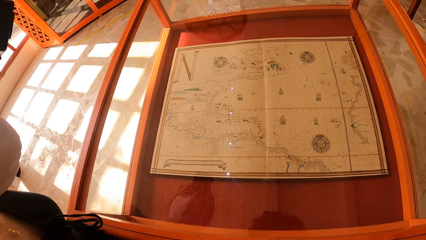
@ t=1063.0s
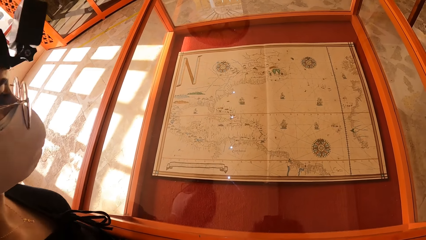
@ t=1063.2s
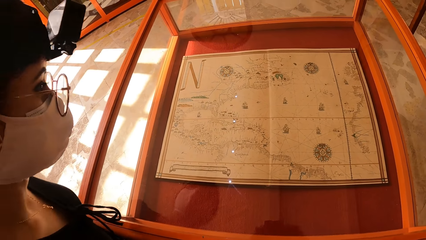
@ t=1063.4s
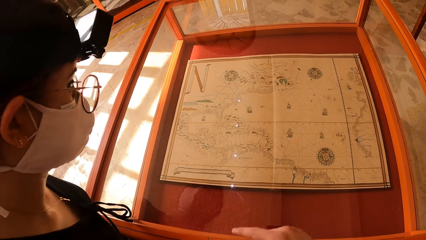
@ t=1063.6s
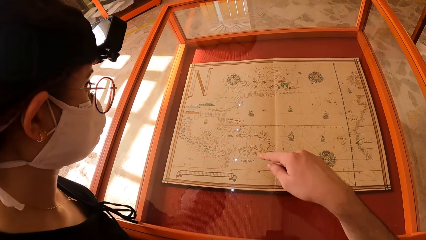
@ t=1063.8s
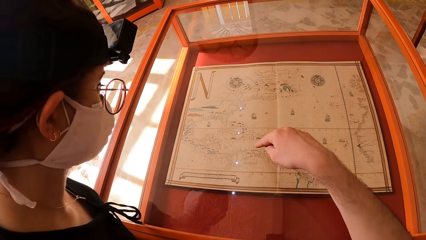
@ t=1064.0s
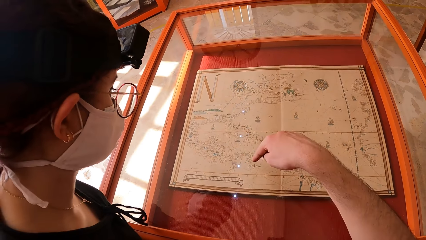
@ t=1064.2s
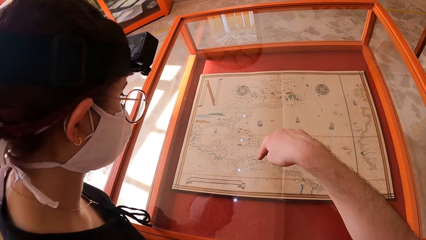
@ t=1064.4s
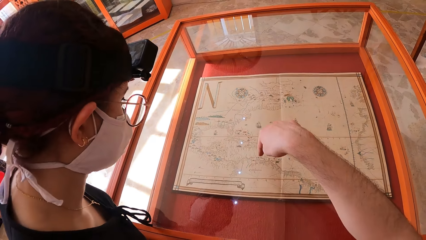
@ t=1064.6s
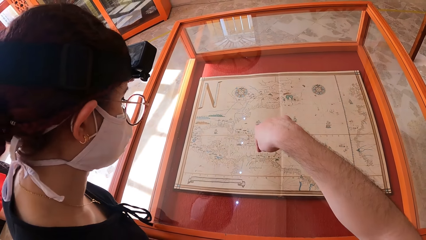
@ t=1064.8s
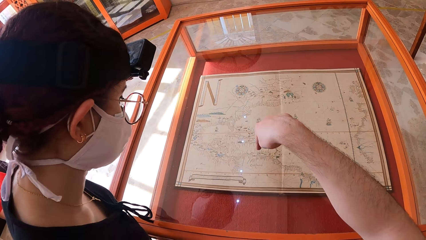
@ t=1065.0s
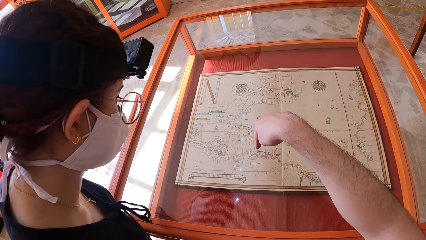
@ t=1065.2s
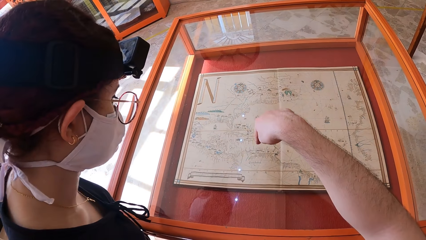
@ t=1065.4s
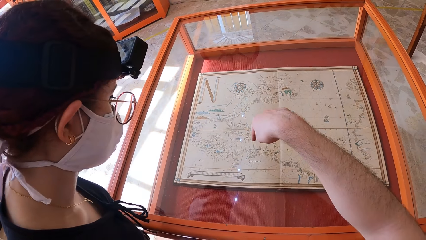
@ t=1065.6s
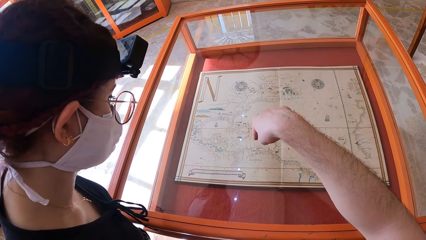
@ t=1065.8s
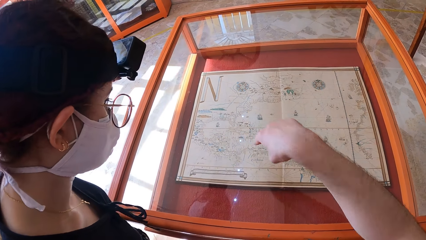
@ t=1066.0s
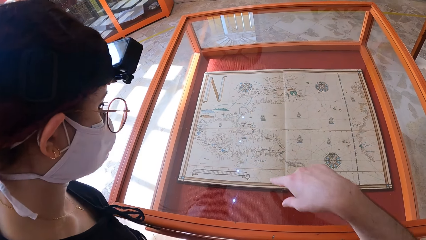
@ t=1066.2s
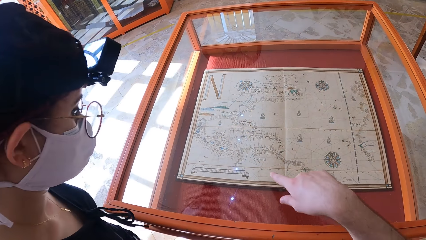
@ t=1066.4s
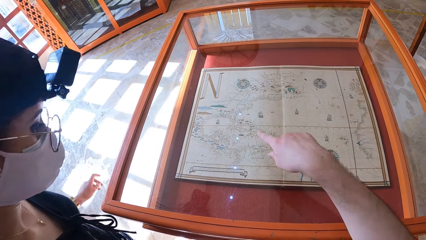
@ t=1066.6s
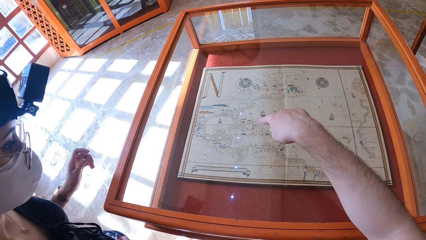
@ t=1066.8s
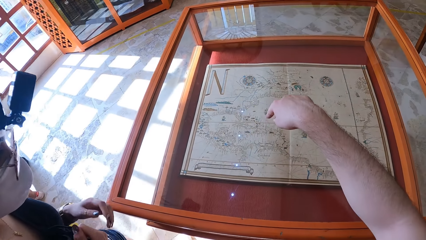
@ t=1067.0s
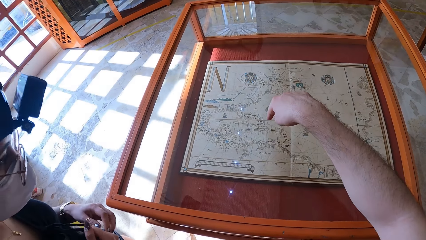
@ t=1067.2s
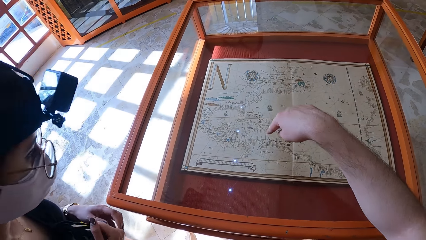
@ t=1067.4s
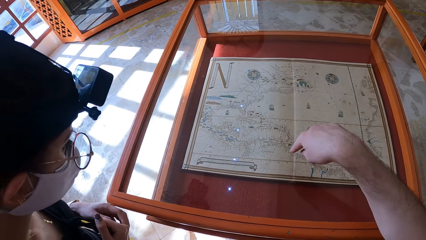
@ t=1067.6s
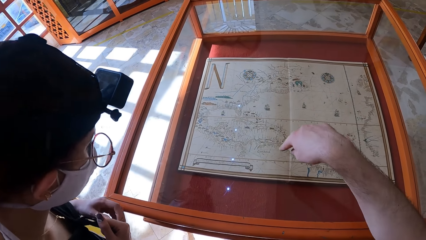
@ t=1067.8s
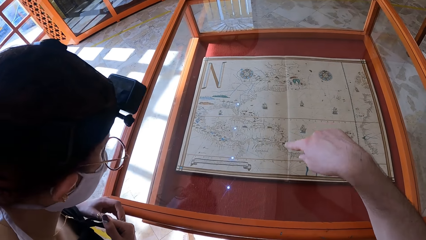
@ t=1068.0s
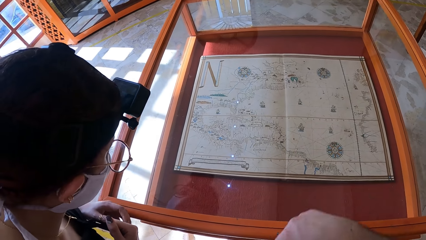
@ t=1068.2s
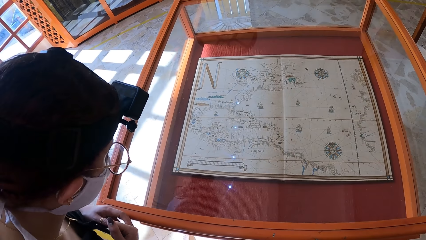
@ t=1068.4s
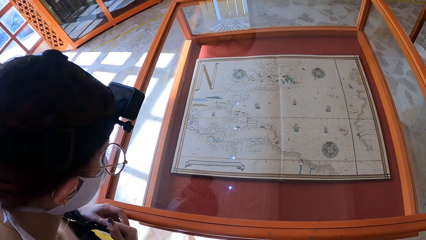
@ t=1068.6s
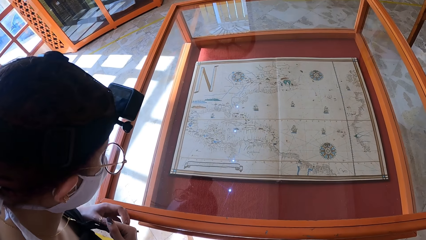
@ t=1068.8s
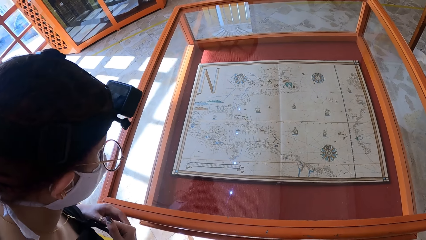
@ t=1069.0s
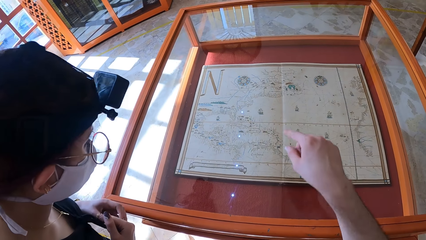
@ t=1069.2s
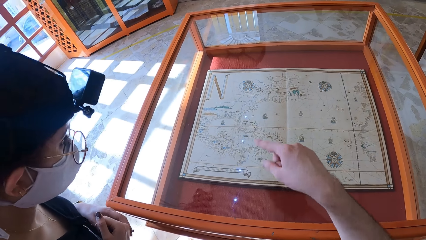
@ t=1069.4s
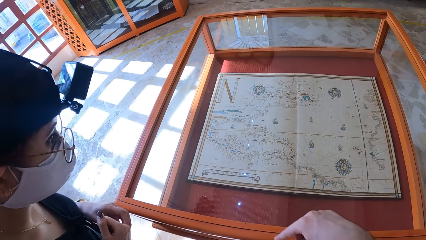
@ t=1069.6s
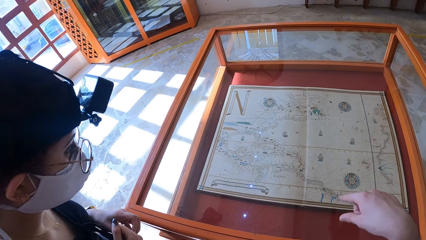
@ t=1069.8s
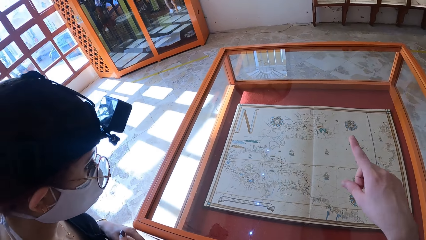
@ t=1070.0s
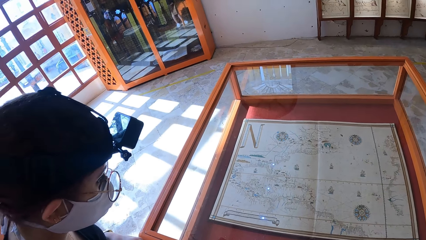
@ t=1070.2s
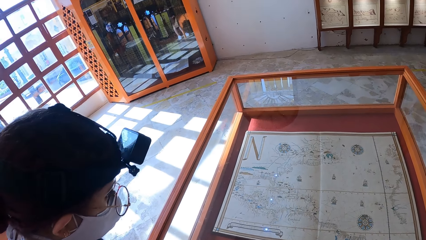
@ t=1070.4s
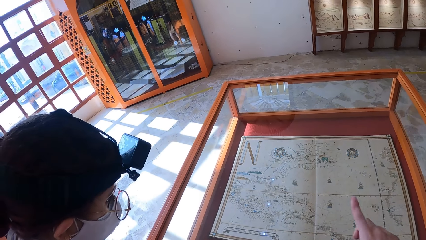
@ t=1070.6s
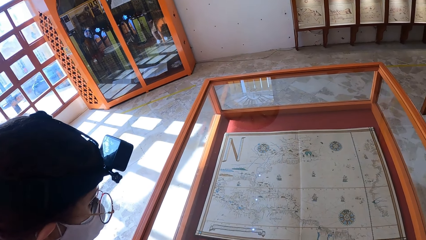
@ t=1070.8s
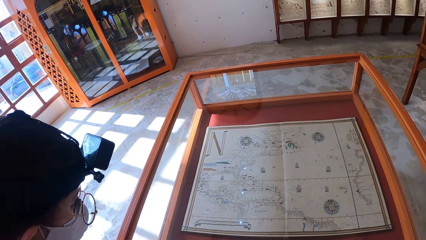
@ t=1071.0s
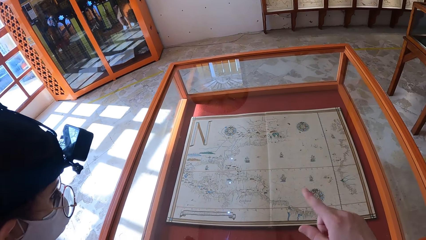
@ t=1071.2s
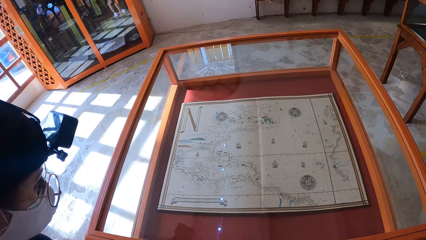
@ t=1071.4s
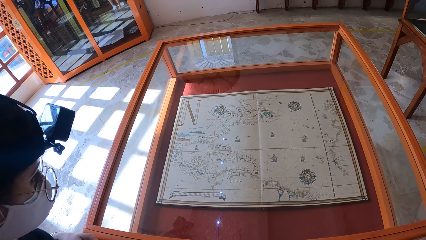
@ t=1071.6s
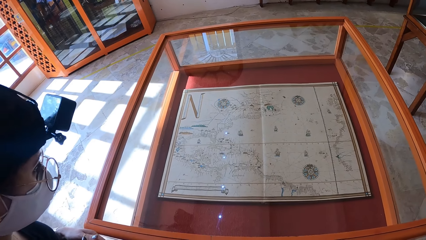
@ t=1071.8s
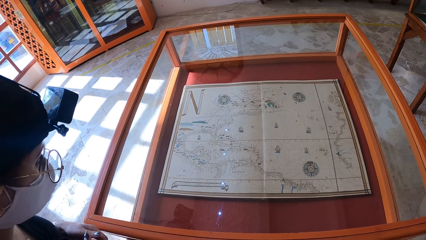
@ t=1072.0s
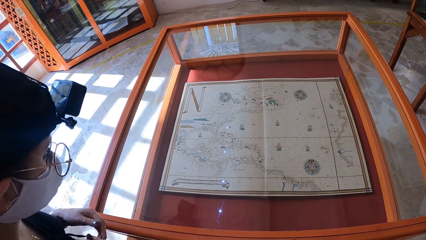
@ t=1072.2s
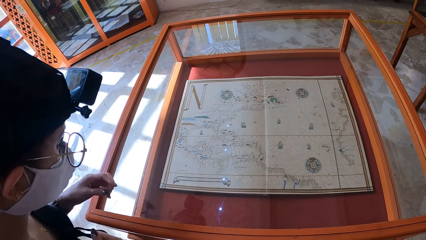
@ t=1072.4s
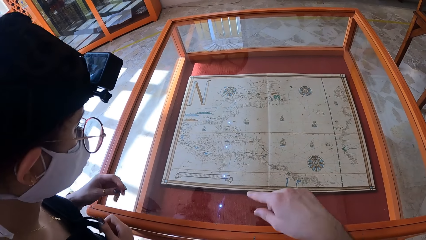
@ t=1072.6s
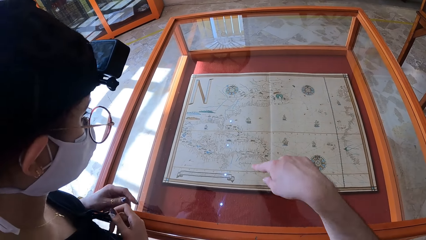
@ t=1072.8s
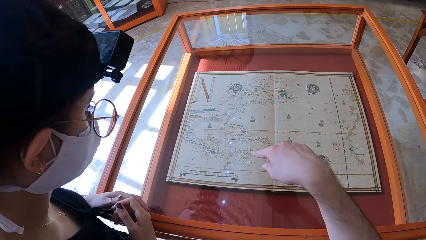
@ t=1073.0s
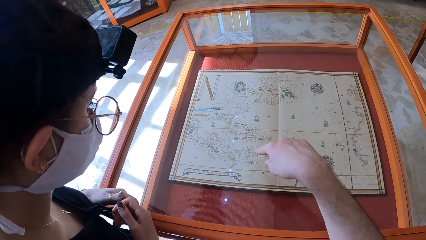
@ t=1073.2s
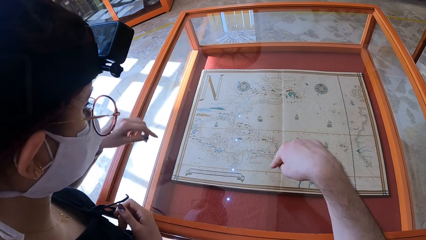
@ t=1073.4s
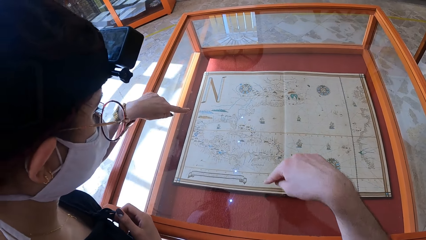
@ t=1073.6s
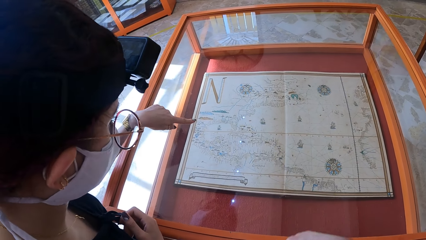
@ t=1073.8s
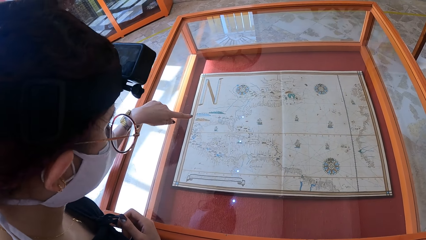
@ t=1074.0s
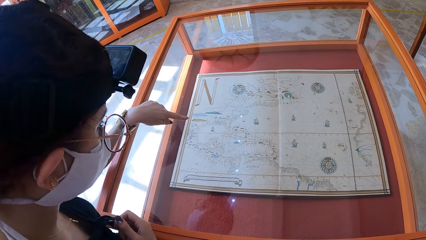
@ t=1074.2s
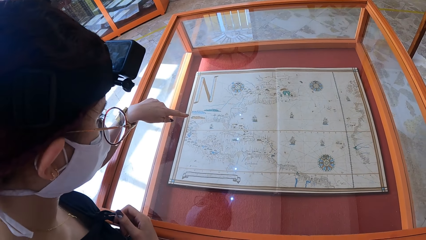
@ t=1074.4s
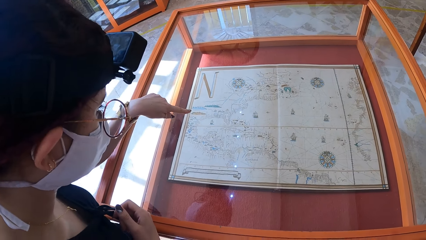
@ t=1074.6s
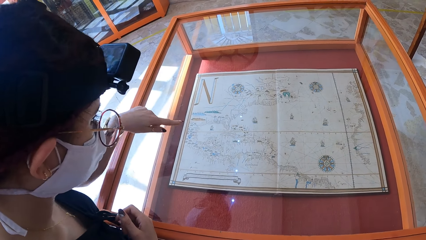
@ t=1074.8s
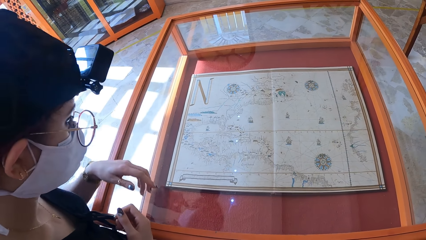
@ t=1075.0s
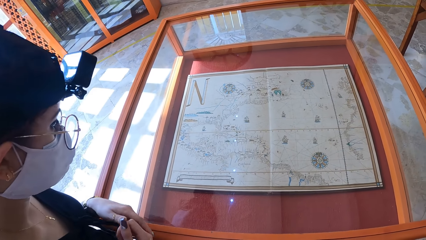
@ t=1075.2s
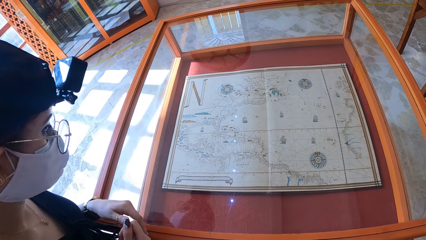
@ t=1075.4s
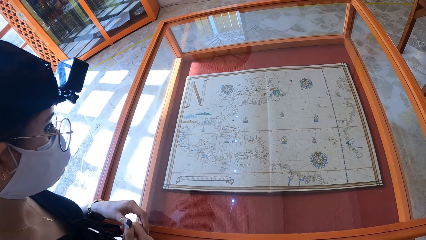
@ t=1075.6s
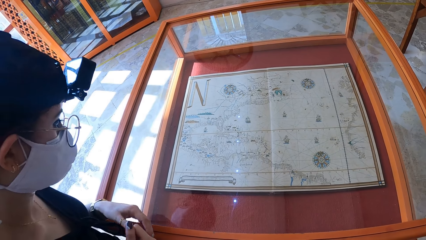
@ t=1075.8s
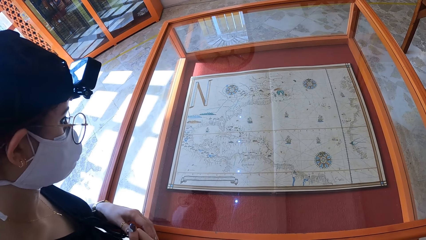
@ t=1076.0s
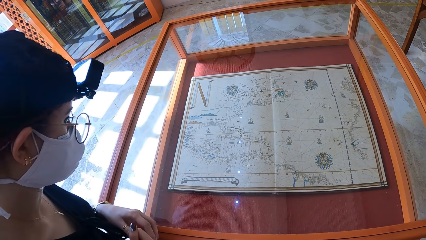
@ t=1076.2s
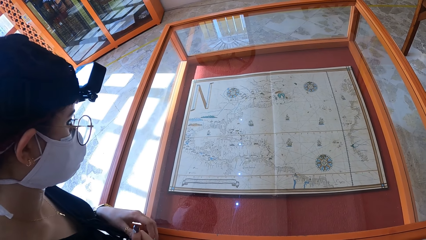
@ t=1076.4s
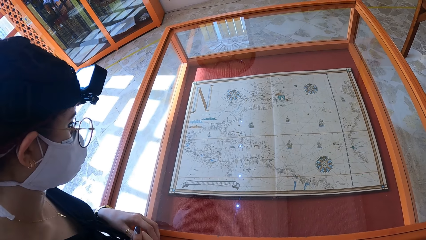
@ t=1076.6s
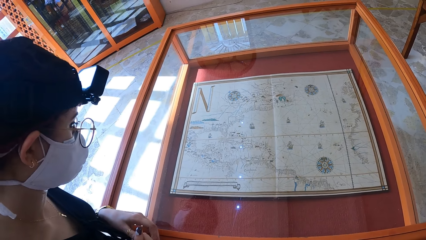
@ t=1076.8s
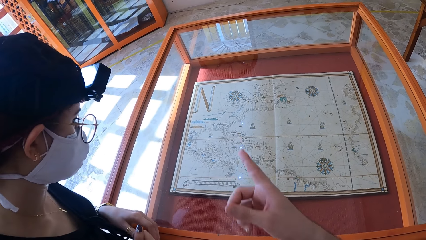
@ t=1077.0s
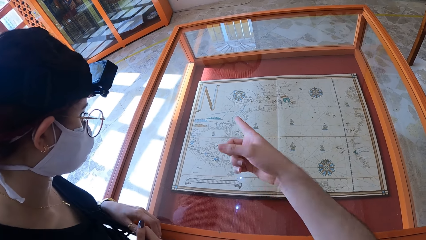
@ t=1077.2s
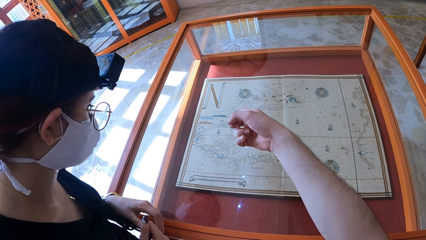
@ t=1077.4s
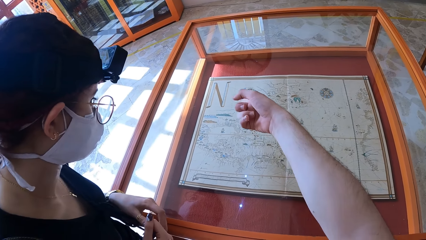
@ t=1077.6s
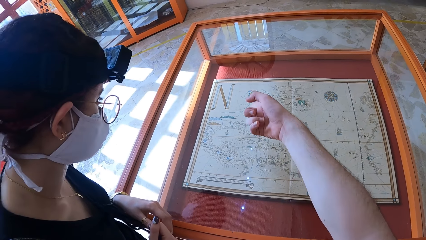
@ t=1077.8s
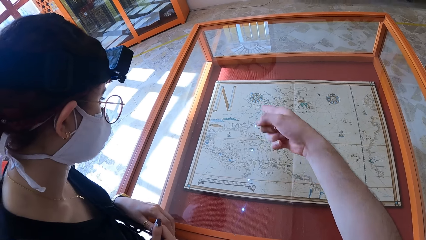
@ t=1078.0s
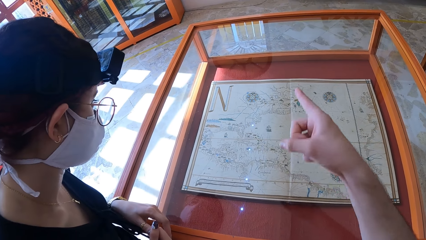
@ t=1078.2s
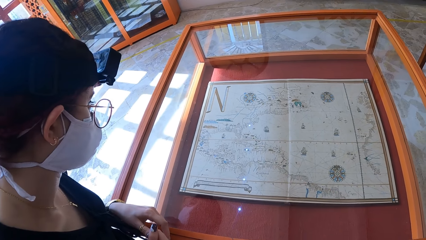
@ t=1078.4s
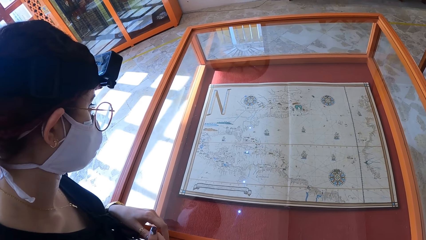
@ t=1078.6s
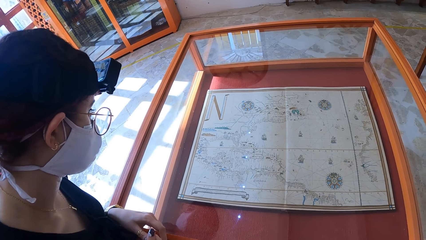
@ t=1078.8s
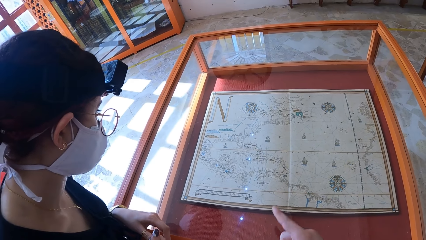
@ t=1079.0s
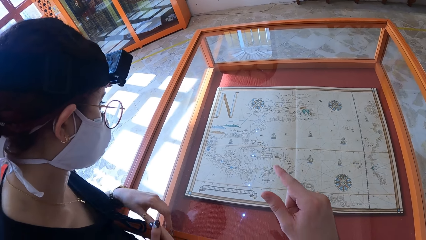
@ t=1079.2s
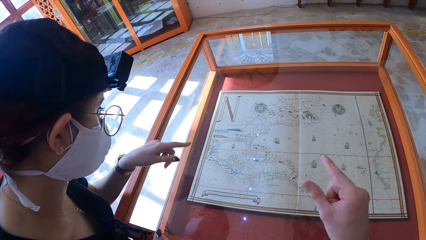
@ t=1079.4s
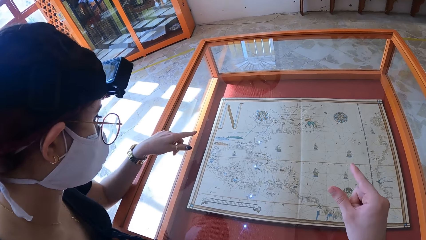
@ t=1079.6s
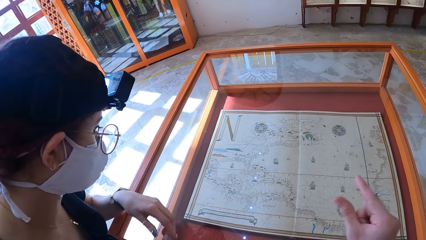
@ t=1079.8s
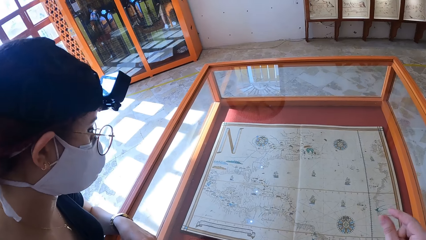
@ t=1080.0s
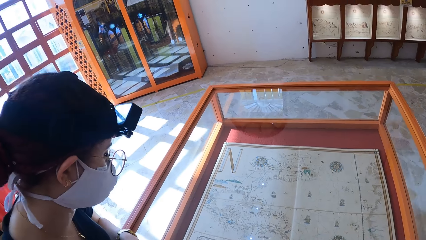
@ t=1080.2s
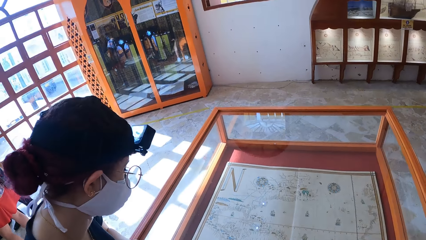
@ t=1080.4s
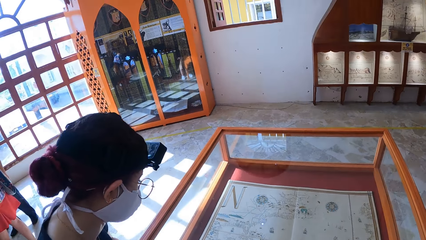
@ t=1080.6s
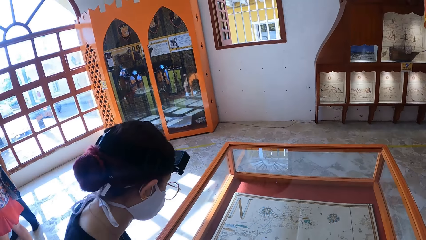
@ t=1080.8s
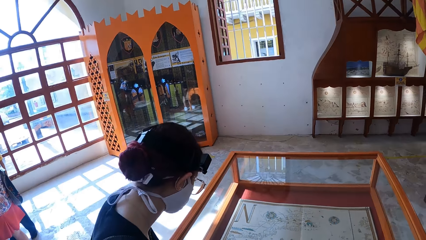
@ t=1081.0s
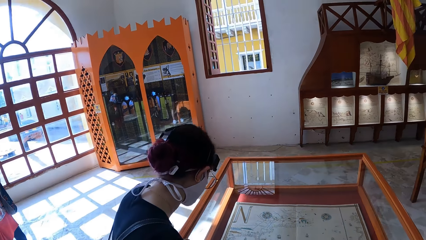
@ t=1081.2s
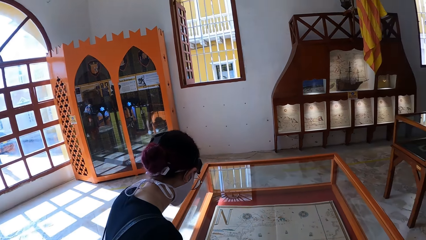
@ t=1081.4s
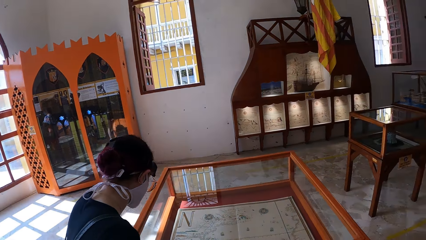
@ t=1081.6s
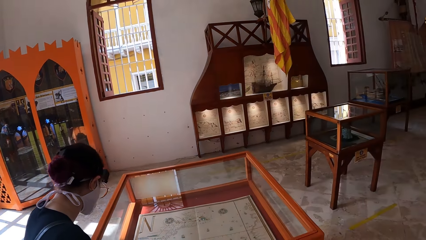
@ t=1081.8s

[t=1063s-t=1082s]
The camera wearer points at the map in the show glass with his right hand. The woman points at the map in the show glass with her left hand. The camera wearer points at the map in the show glass with his right hand. The woman points at the map in the show glass with her left hand.
